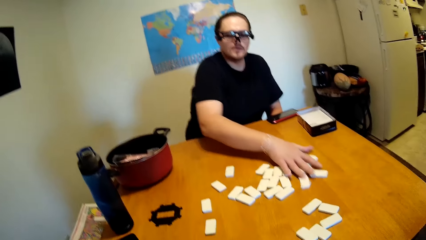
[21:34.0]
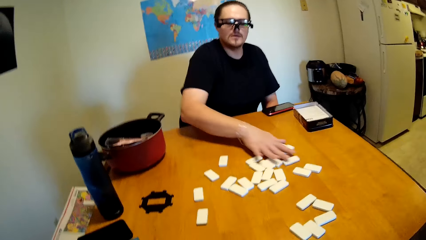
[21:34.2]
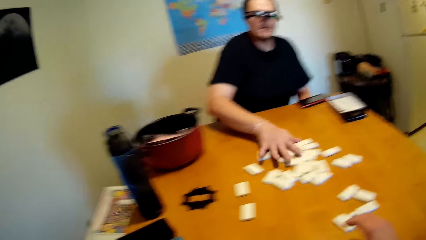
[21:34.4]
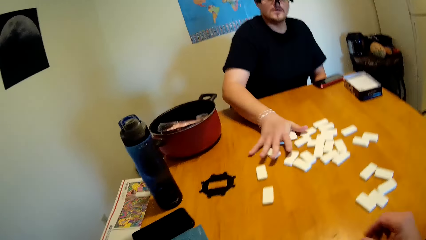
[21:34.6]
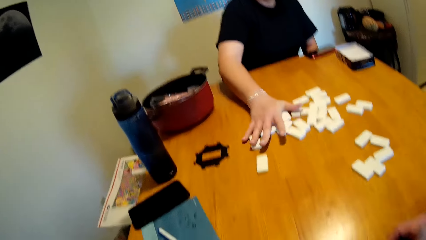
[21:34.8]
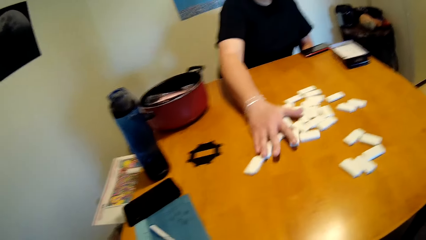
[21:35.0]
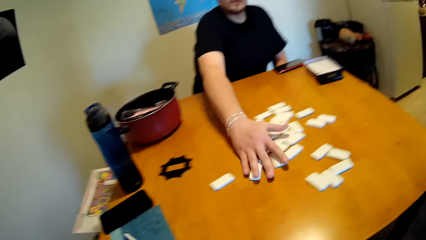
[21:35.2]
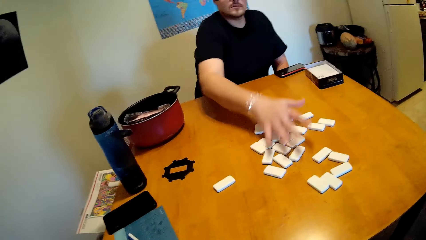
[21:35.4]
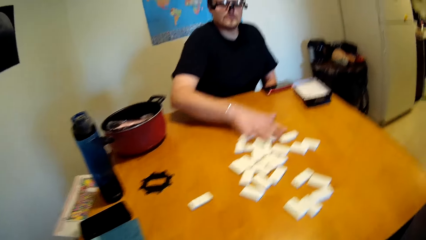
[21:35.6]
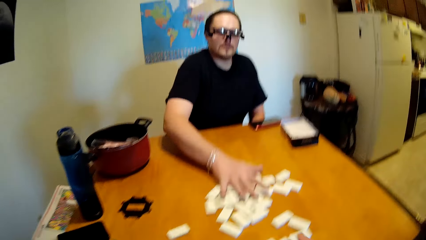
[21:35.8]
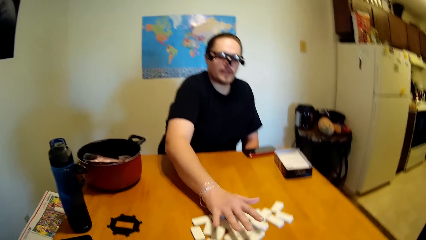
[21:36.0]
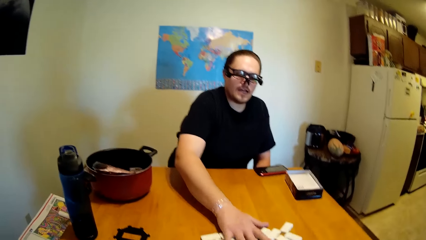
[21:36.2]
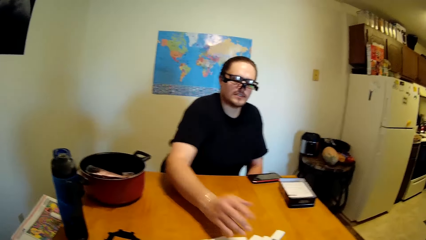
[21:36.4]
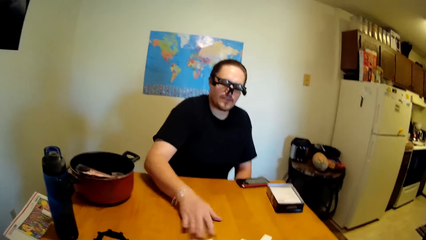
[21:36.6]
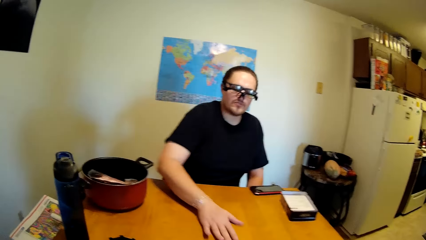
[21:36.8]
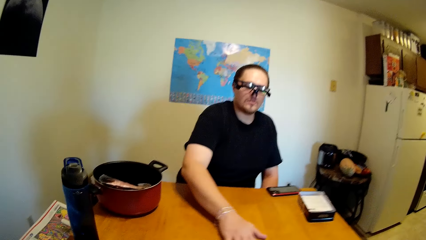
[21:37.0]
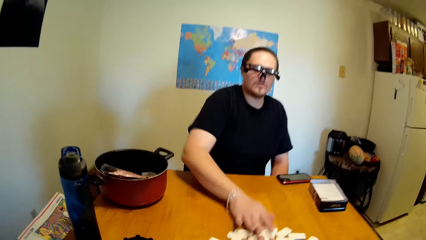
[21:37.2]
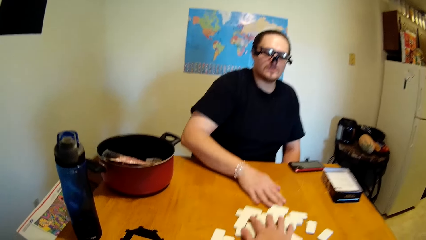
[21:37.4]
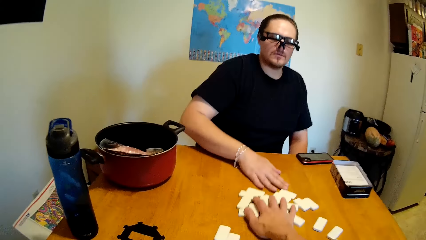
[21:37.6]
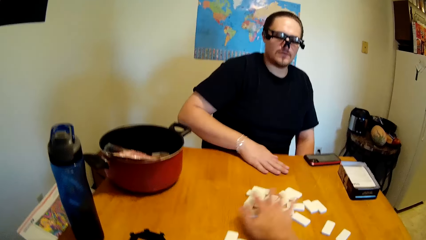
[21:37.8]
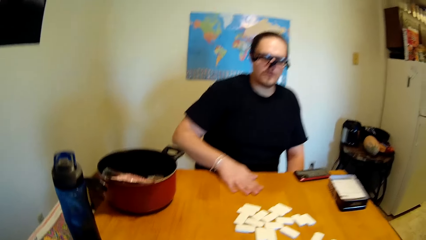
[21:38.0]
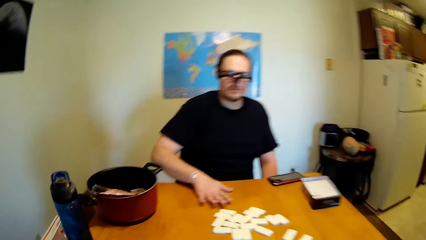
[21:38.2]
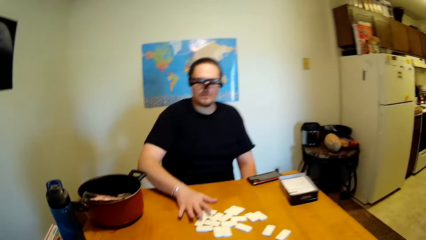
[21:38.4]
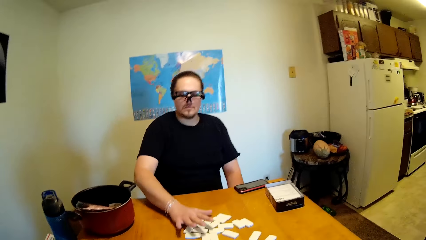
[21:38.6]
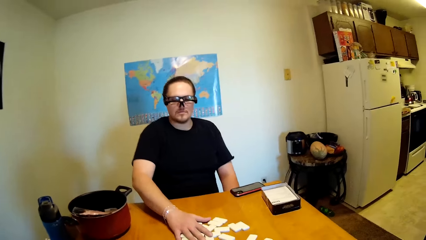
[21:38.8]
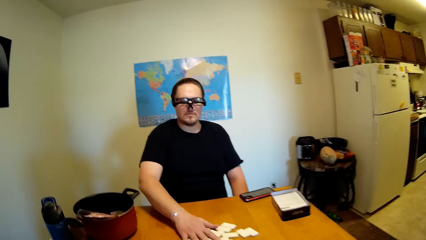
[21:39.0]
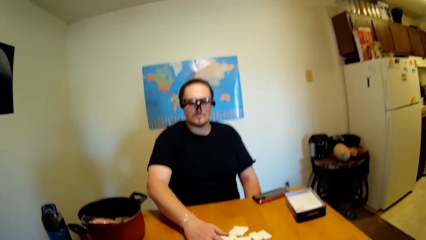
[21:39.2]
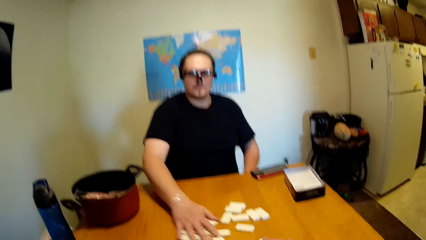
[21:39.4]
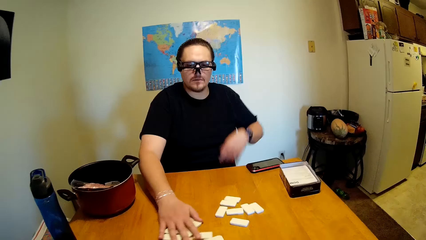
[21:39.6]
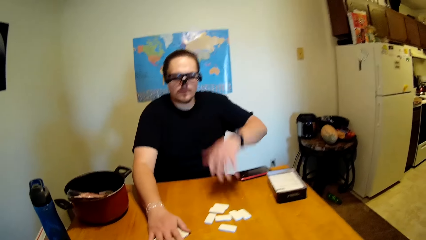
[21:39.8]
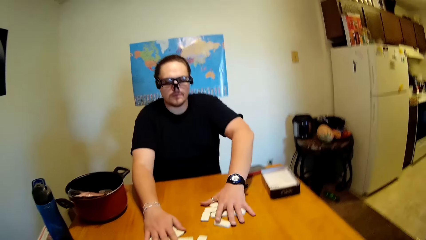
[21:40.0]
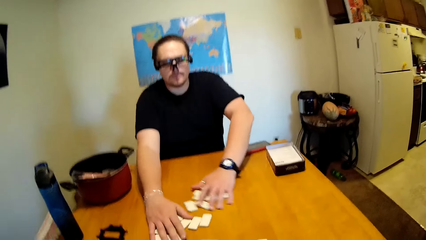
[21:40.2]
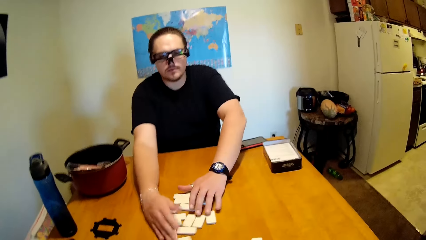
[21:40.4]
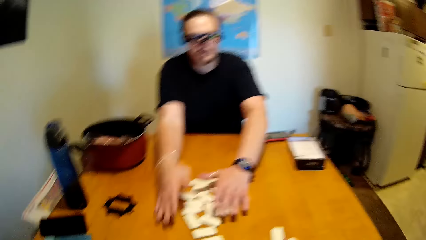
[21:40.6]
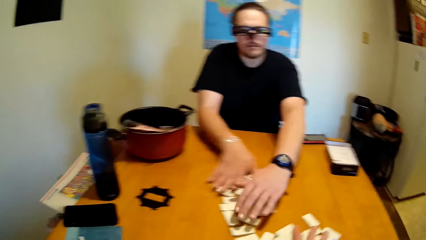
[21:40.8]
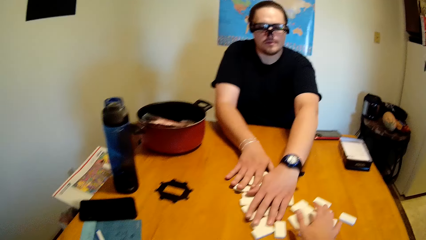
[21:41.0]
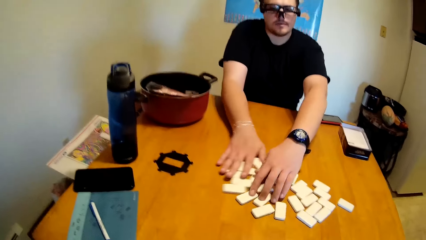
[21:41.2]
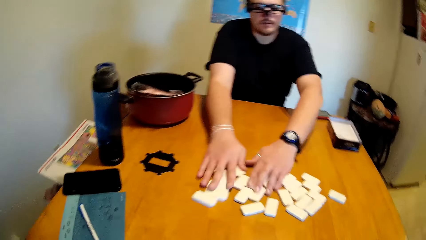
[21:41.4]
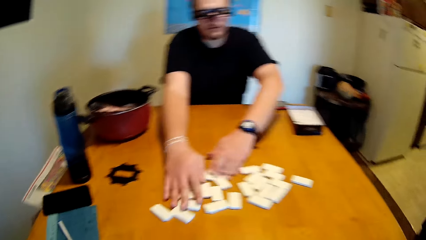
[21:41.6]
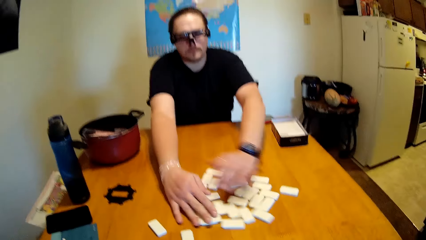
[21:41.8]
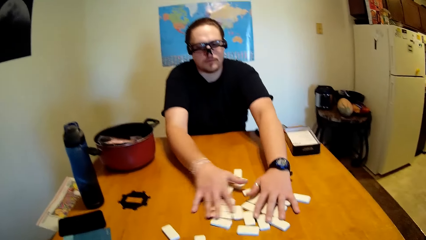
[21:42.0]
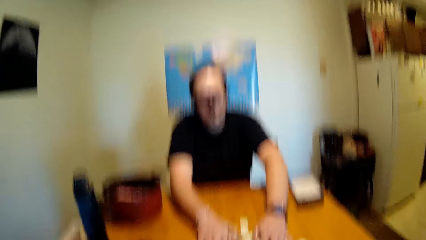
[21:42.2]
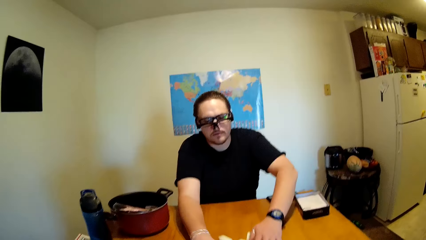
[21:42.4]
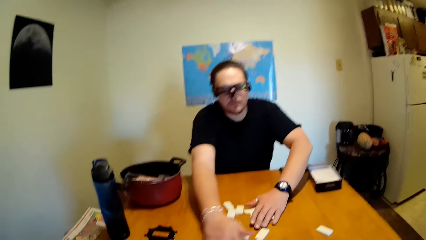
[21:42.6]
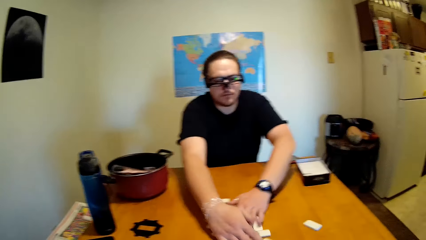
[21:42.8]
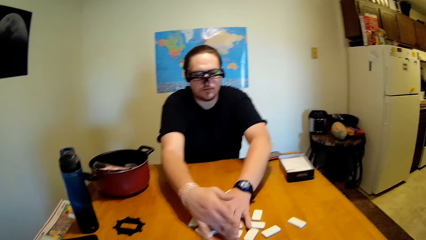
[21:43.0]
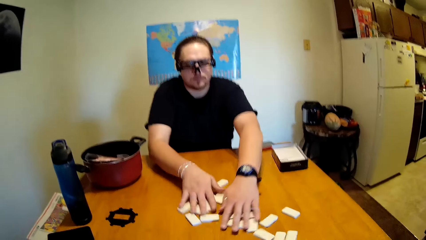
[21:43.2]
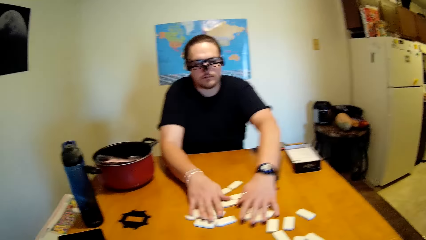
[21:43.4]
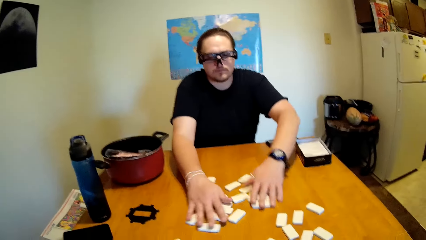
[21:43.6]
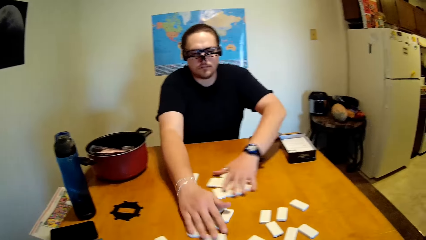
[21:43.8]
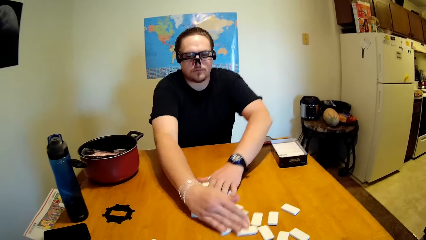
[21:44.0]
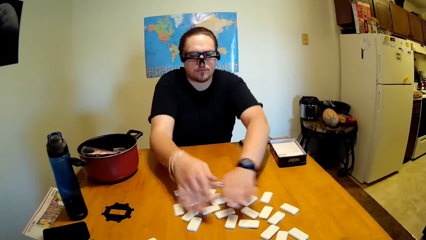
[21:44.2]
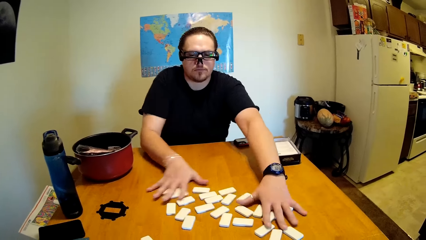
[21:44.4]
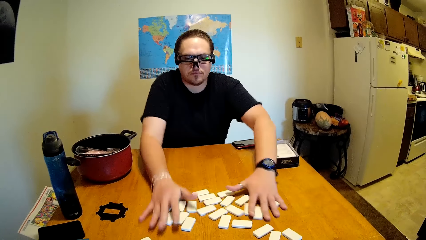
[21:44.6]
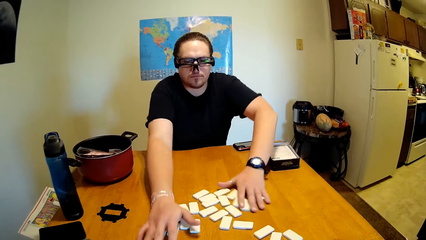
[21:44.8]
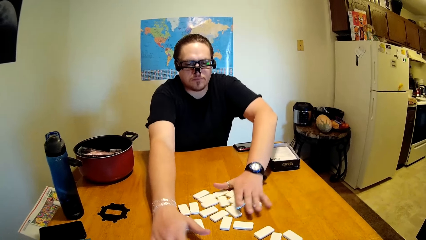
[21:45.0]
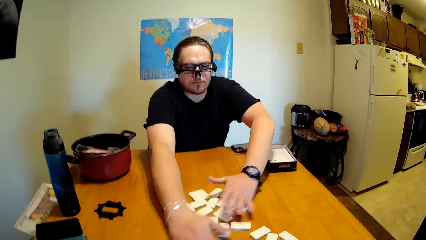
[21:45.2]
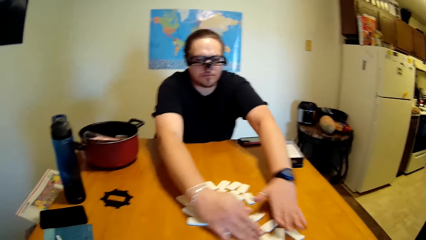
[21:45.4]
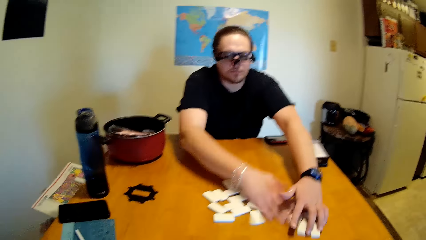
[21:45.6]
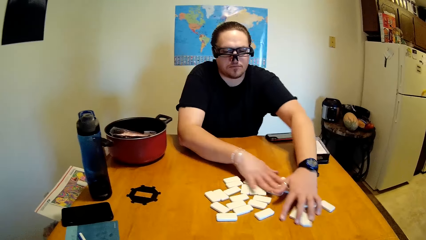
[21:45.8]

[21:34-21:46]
A man talks to the camera wearer. The camera wearer and the man move the tiles on the table. The man moves dice. The camera wearer moves the dice on the table. The man moves the dice on the table.

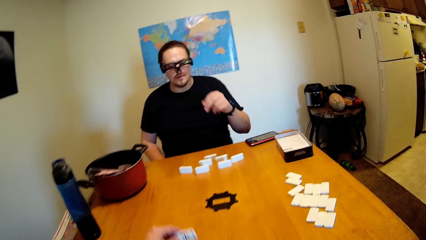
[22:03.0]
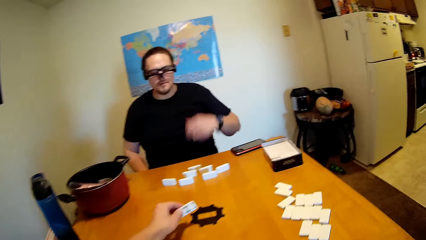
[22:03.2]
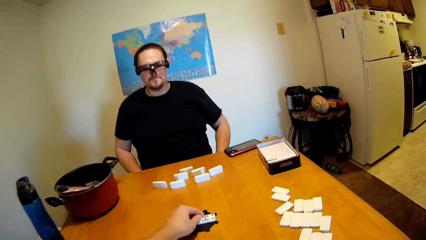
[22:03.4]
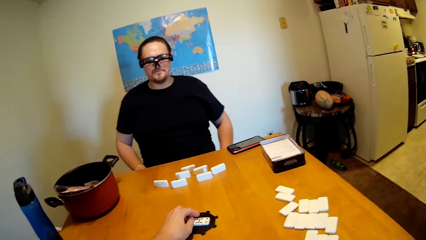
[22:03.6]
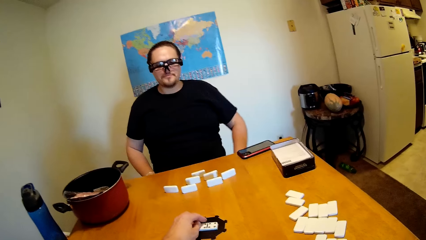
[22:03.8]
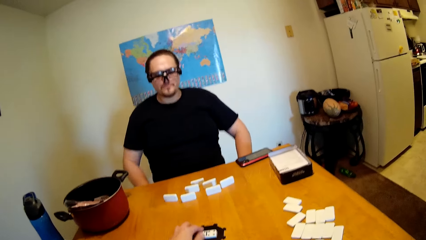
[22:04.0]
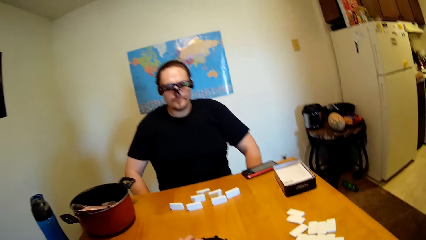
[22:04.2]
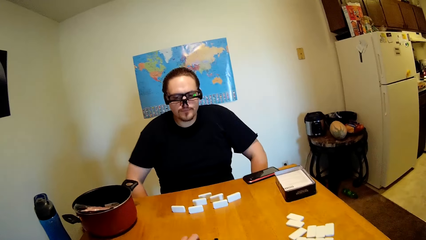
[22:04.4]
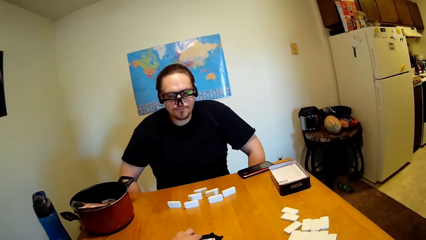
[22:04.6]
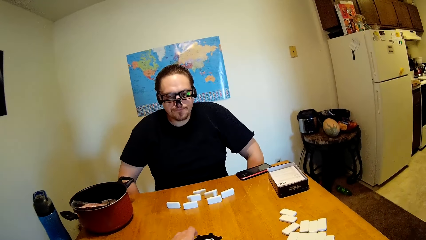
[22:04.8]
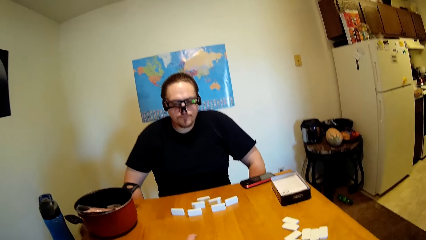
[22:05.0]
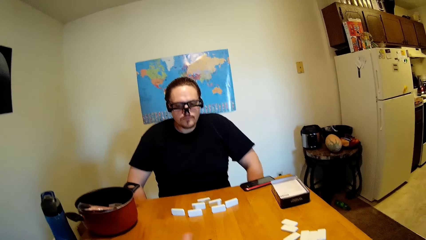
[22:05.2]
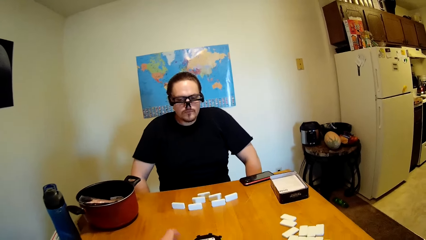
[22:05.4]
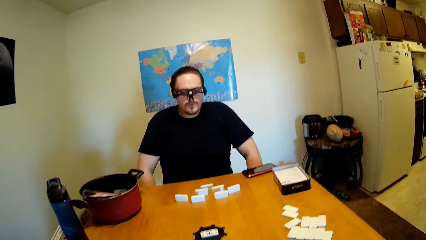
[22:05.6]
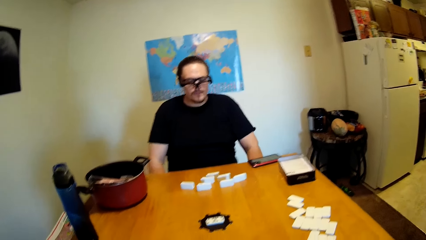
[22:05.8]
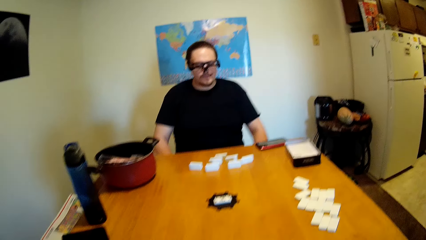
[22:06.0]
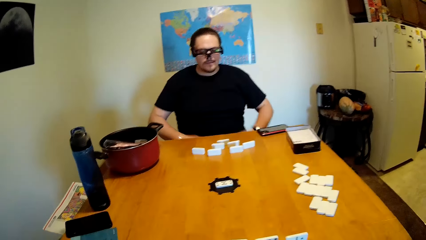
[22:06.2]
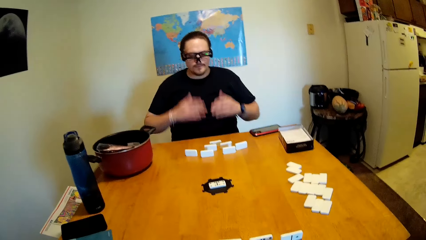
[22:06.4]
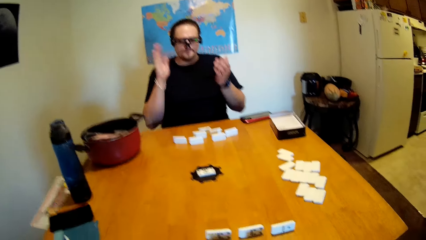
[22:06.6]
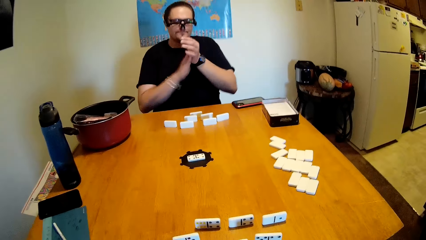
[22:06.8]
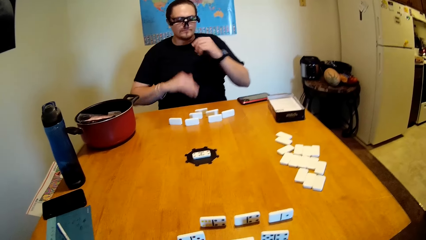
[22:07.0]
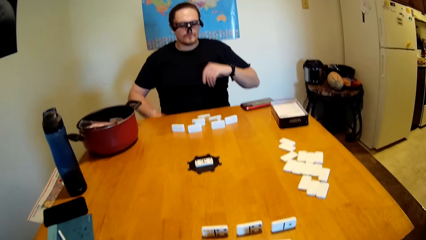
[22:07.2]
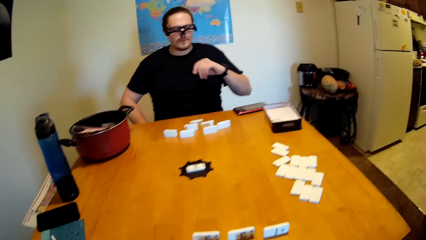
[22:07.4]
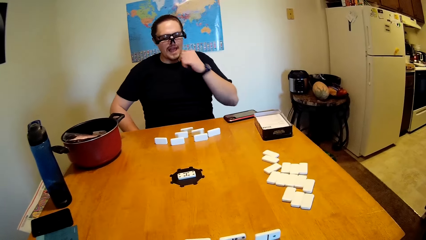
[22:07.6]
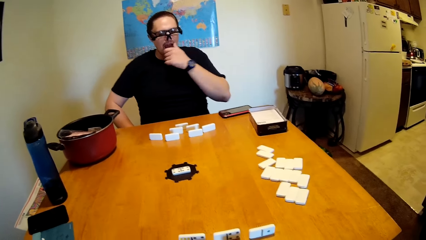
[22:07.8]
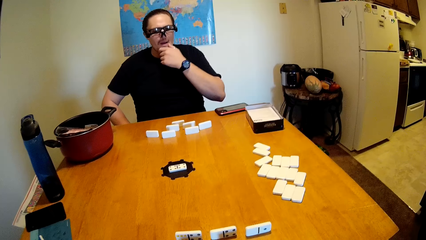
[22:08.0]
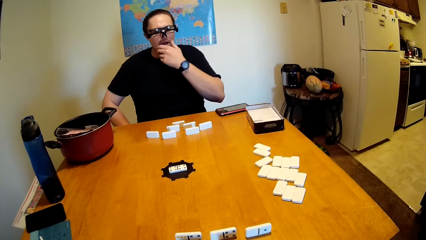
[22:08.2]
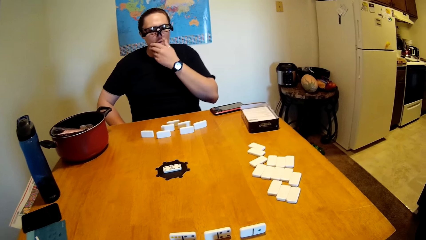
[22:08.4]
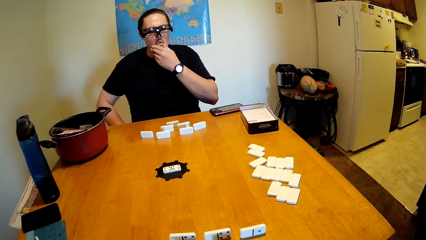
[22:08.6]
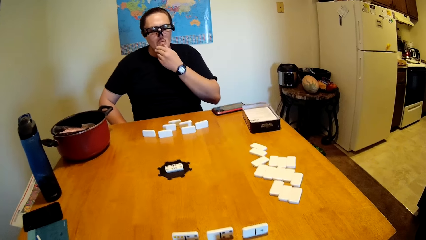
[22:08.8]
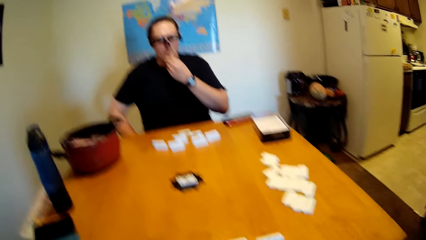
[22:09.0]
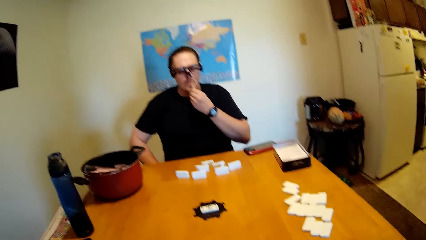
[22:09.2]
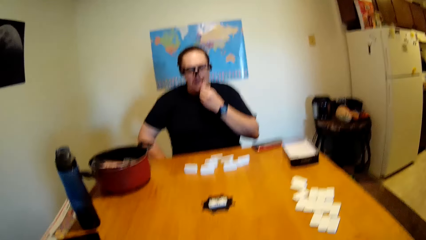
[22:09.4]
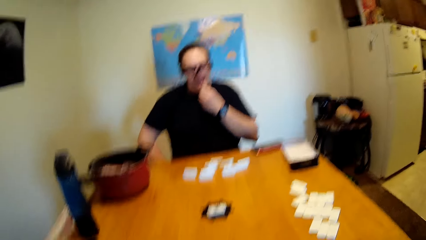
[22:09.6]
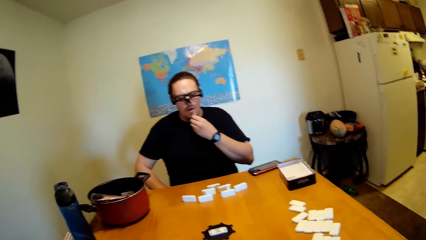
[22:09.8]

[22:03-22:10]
The camera wearer moves the tile on the centre of the table. The camera wearer and a man stare at the tiles on the table. The man claps his hands. The man scratches his mouth and rubs his mouth.
